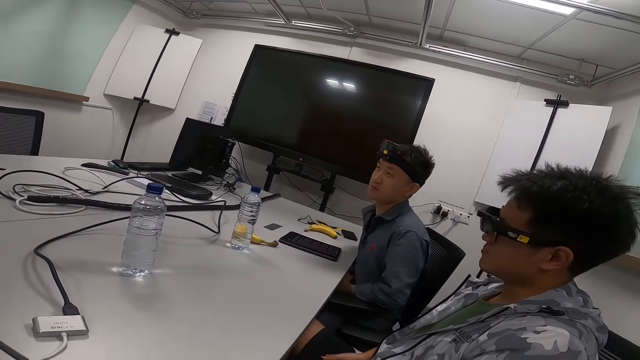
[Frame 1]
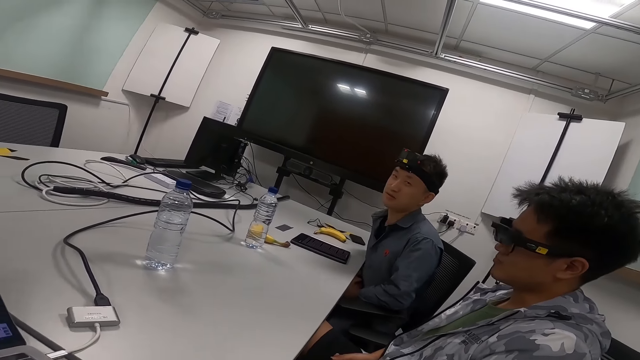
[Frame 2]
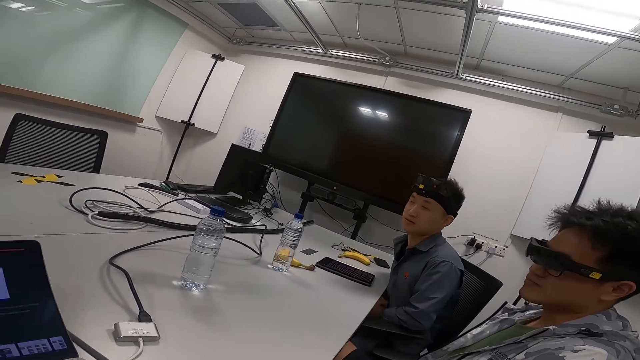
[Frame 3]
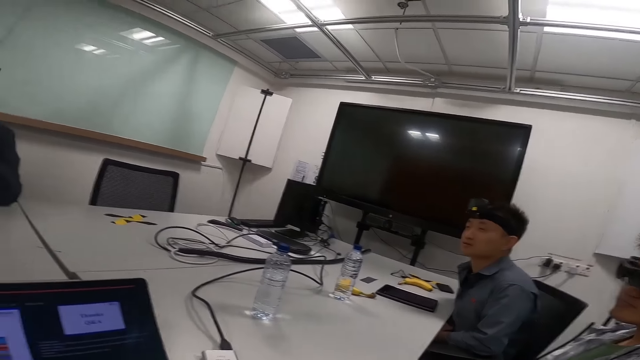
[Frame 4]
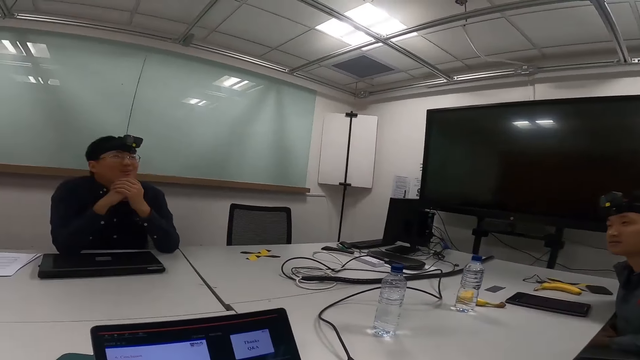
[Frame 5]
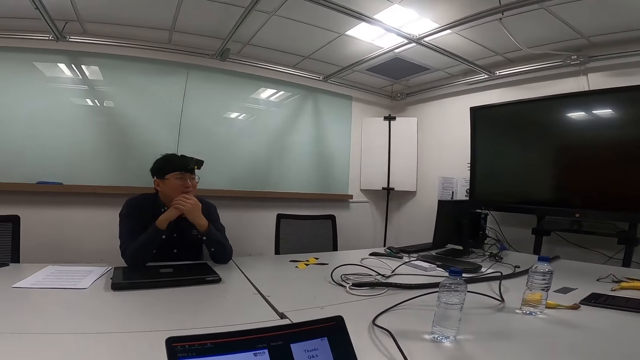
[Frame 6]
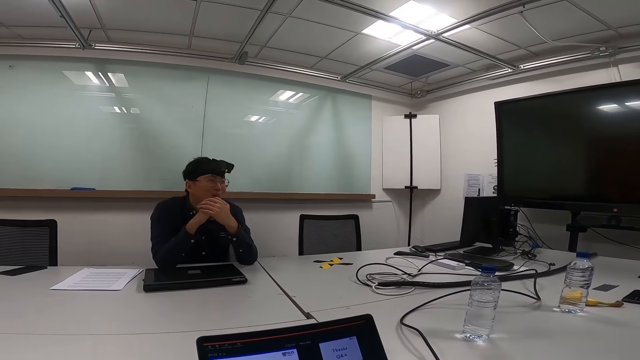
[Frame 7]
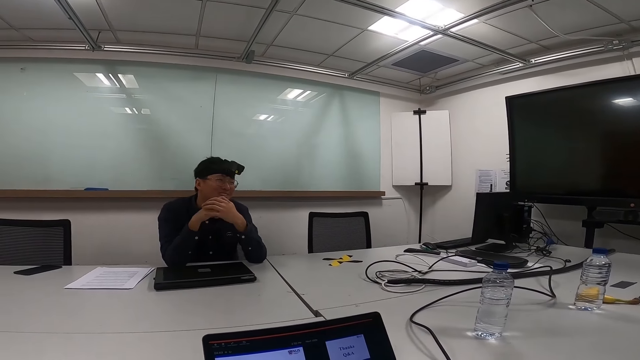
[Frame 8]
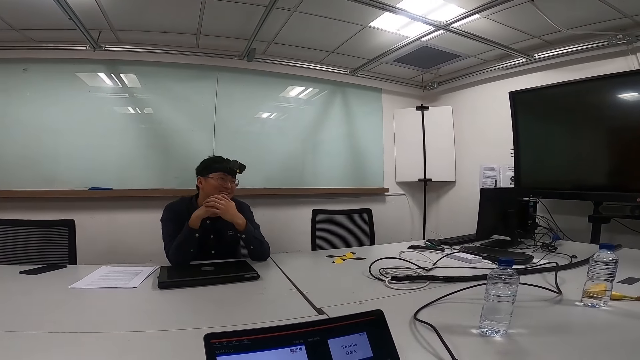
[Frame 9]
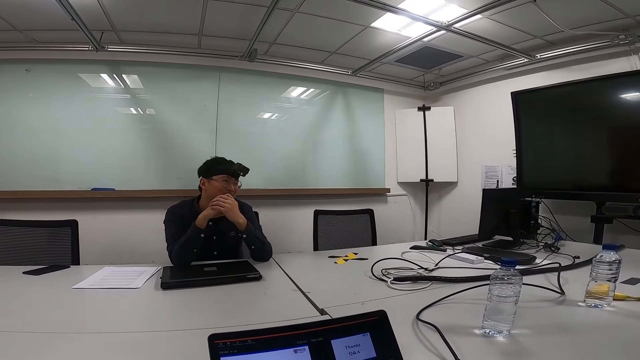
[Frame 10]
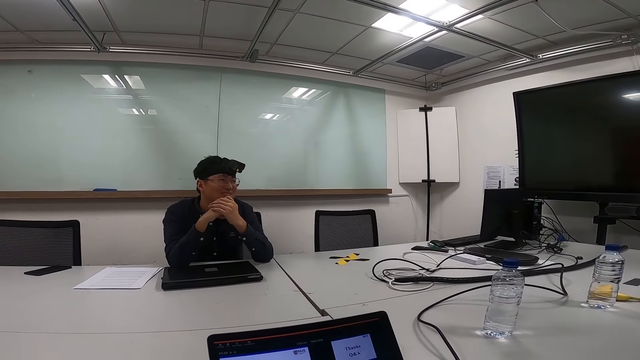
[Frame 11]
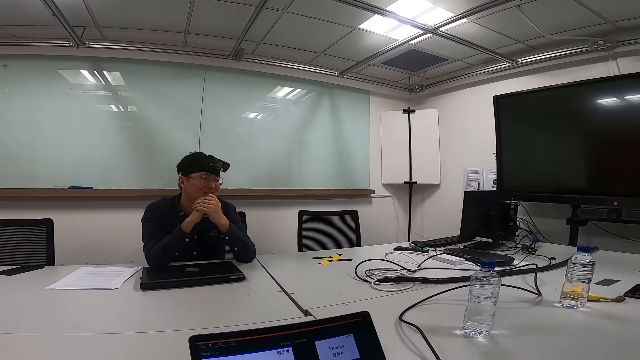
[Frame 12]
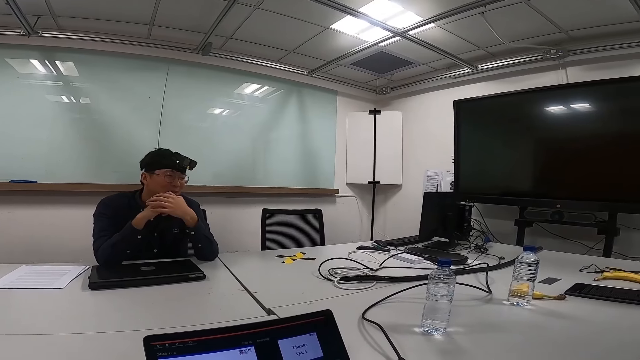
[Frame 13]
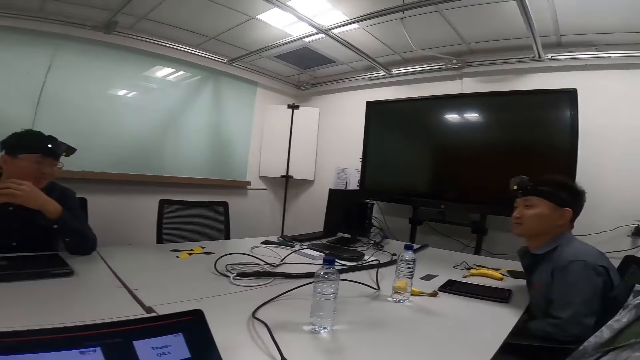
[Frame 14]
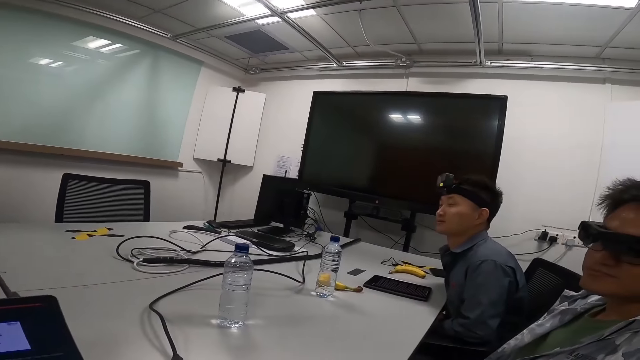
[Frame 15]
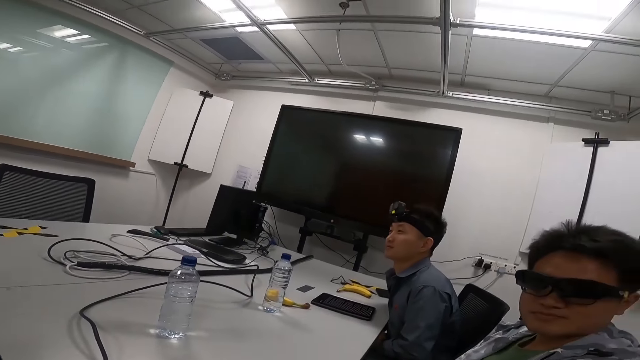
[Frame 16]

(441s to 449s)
A person is answering.

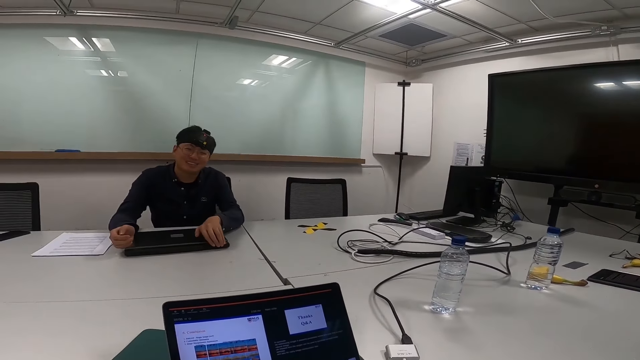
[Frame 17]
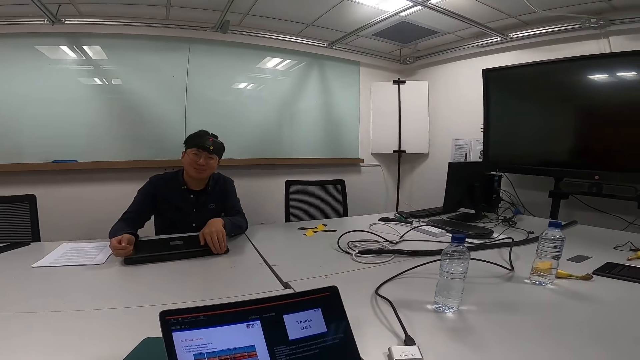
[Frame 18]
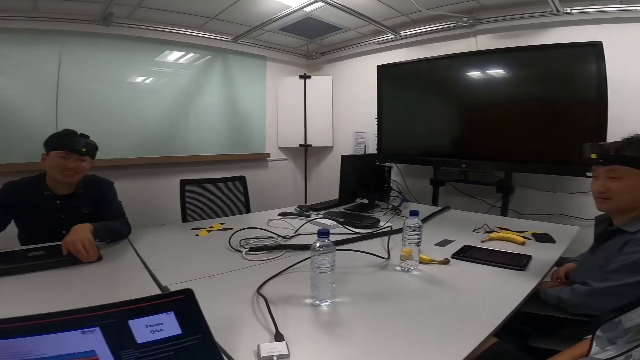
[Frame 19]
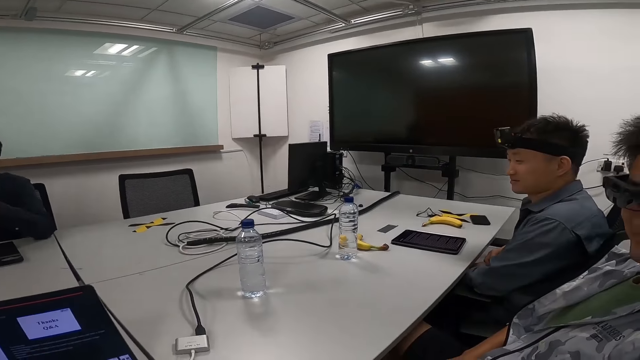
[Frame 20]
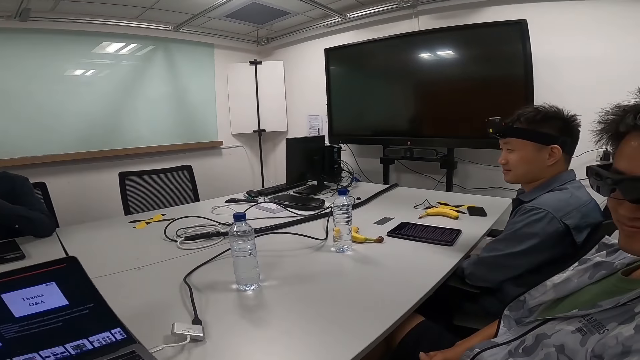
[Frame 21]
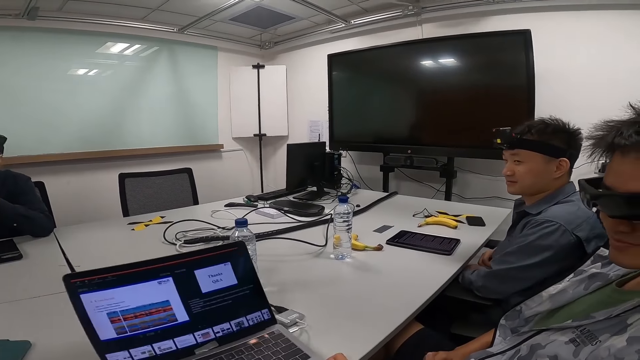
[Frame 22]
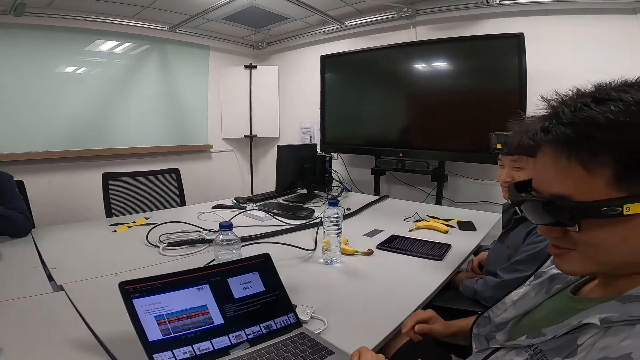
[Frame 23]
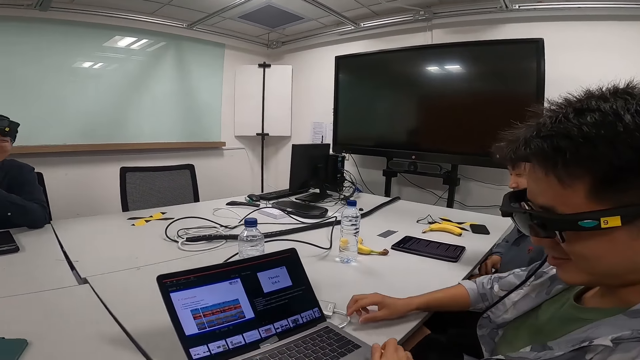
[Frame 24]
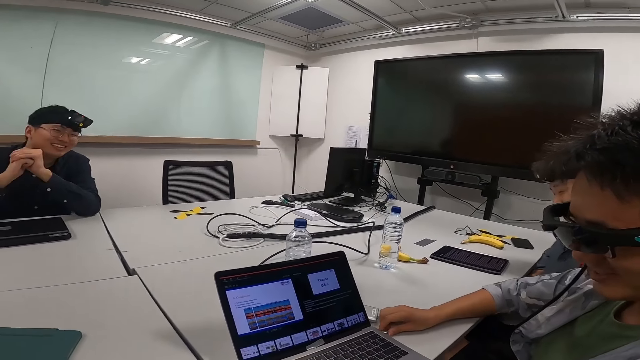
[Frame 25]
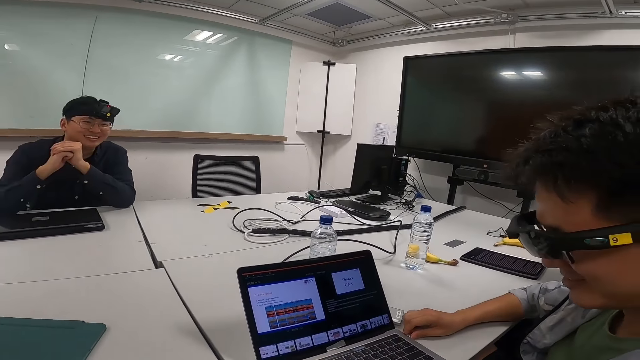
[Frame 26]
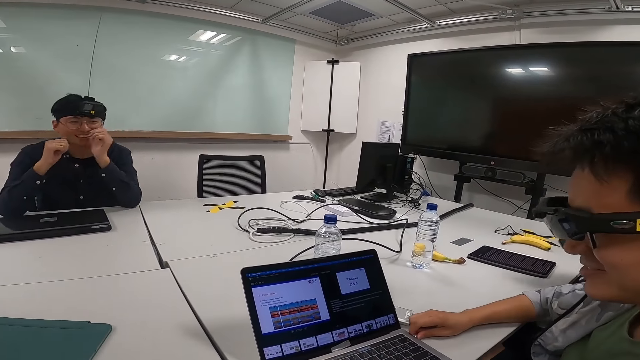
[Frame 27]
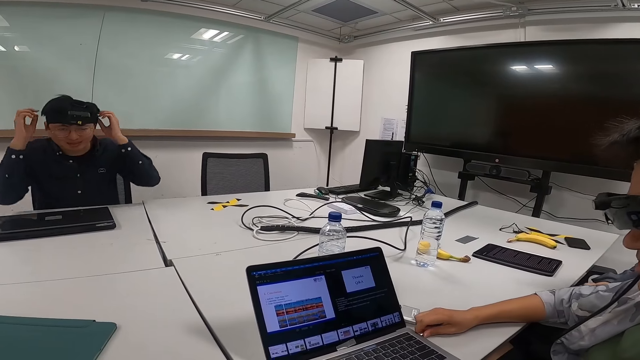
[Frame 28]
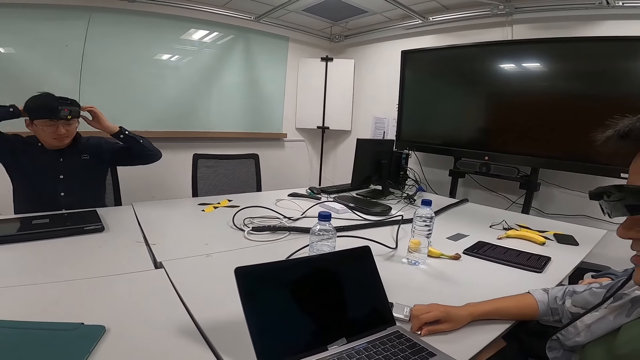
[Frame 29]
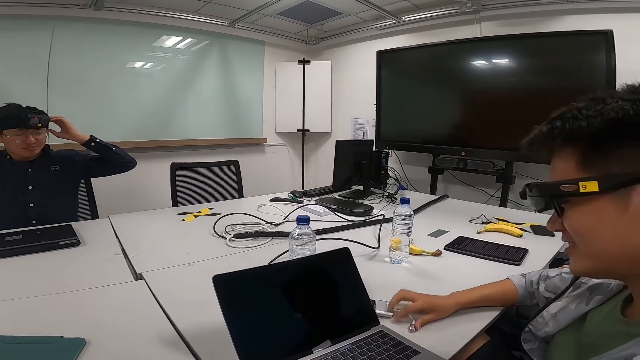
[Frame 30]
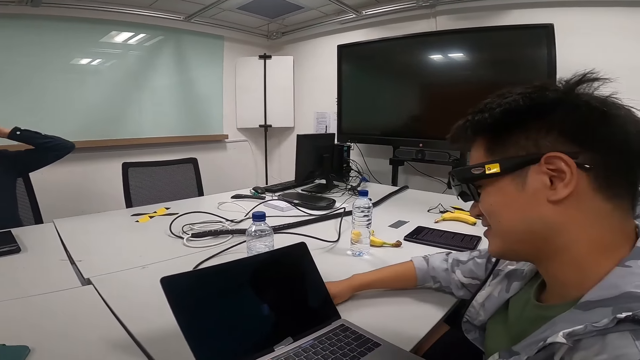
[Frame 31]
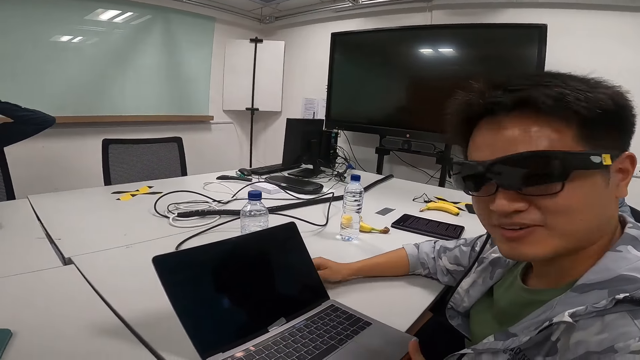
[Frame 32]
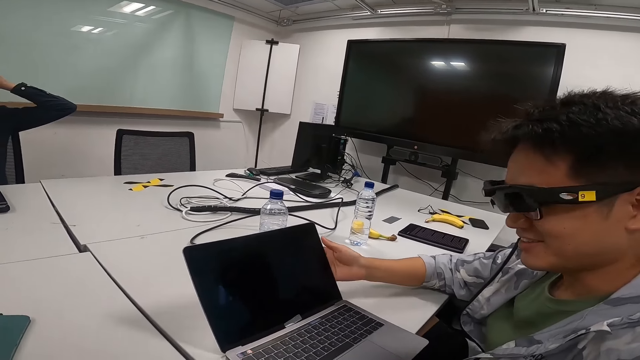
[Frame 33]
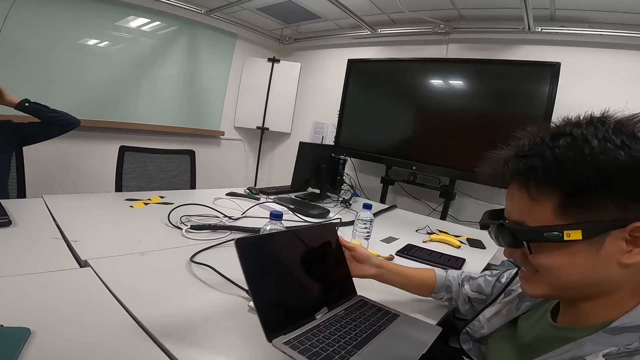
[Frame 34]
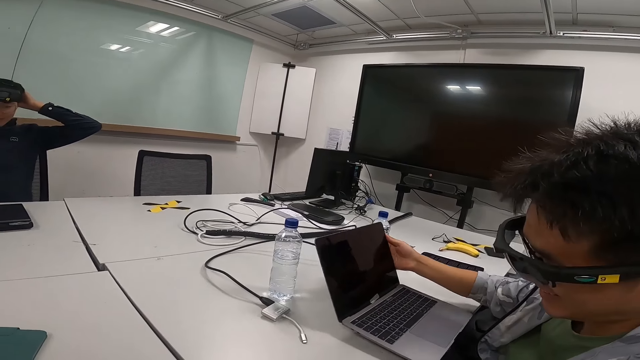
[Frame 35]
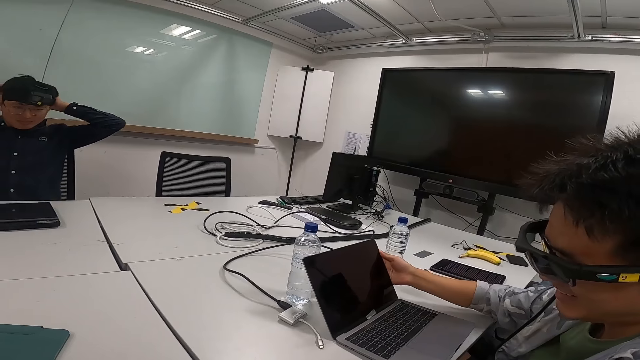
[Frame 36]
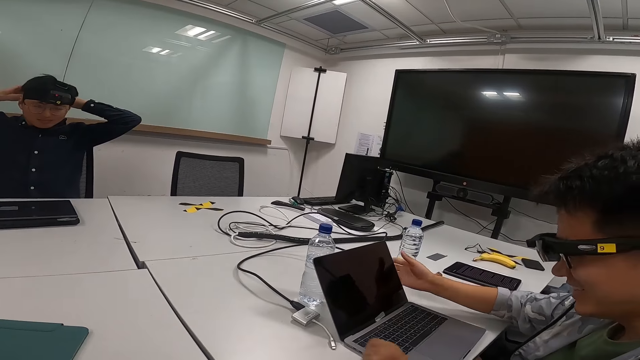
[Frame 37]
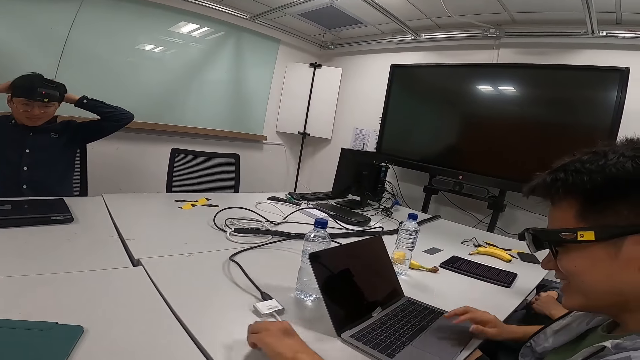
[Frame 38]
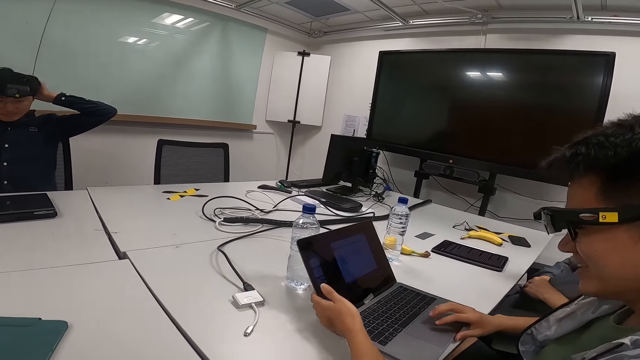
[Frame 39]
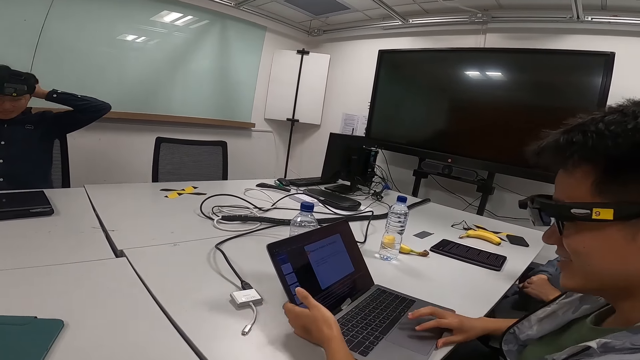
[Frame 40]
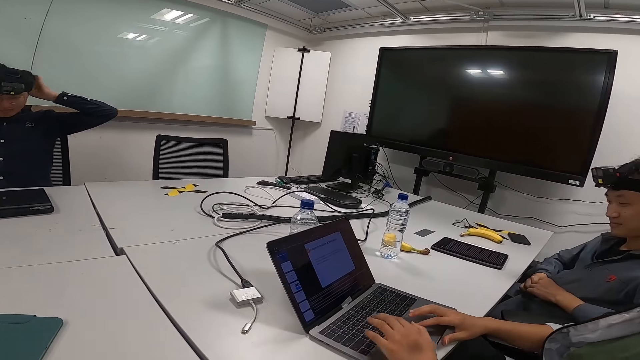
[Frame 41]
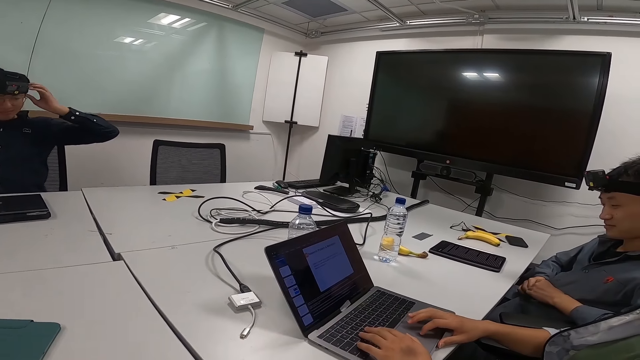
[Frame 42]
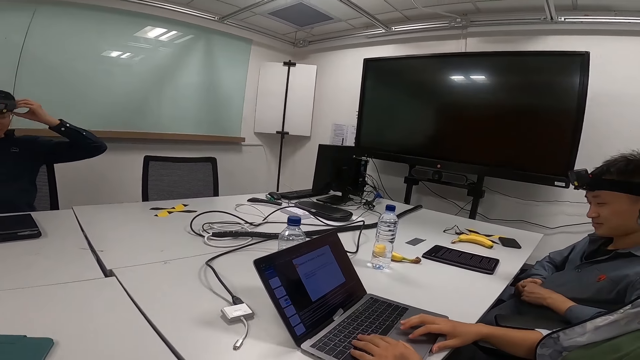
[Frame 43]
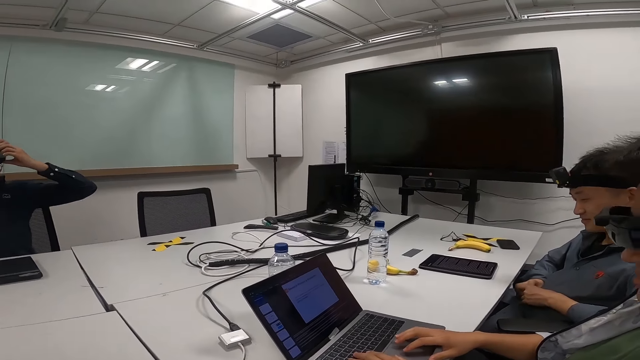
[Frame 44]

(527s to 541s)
The camera wearer moves the laptop towards a man. The man removes the power cable. The man is looking at the laptop. The man moves the laptop to the right. The man uses the laptop.
